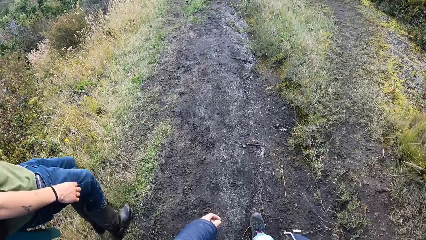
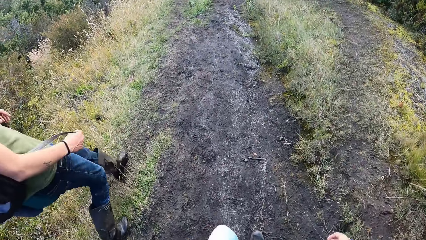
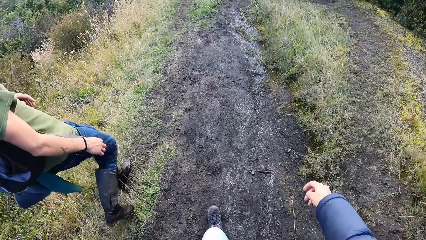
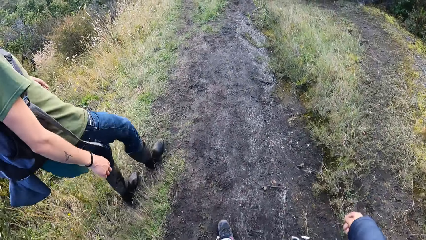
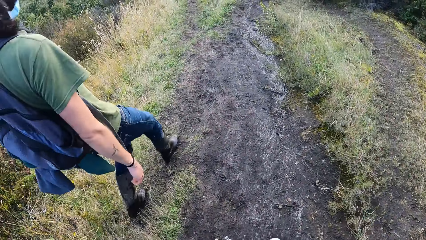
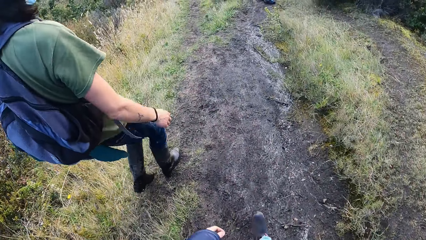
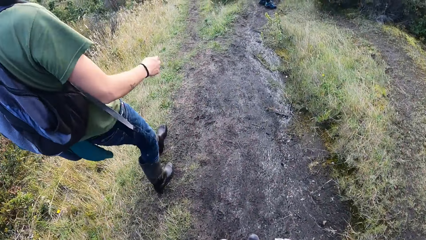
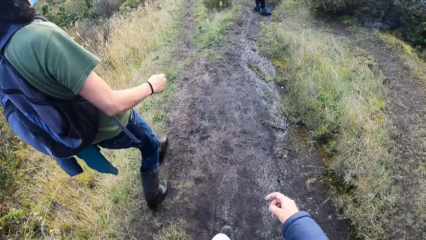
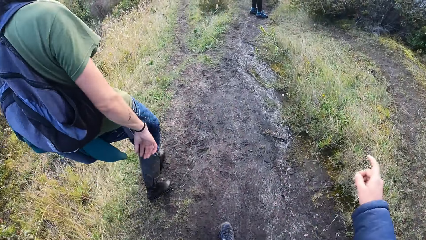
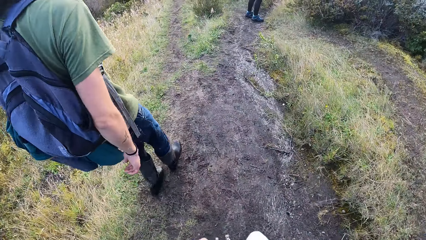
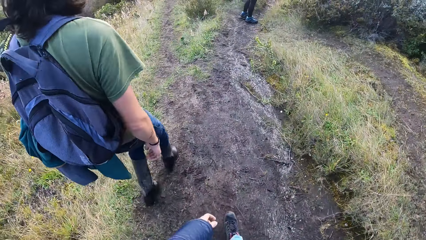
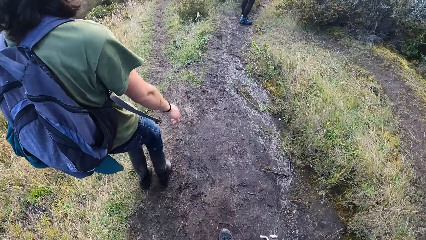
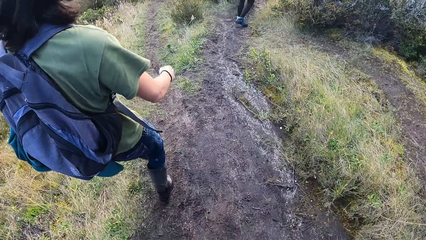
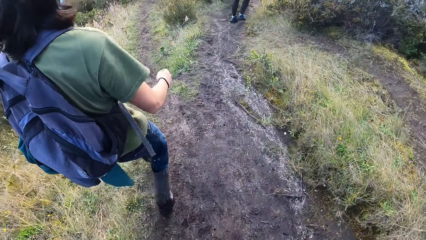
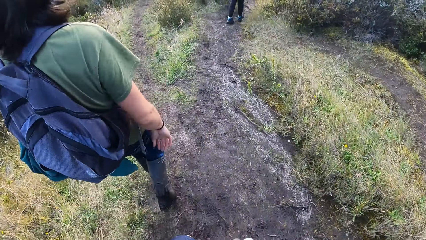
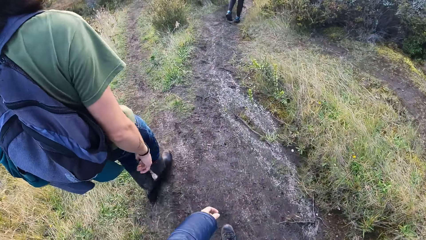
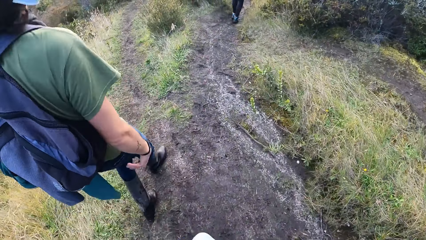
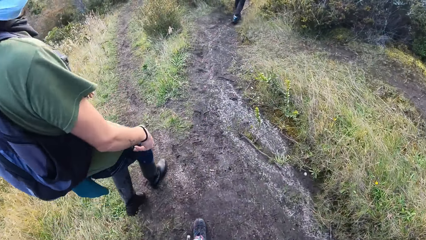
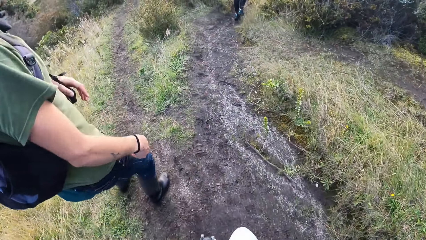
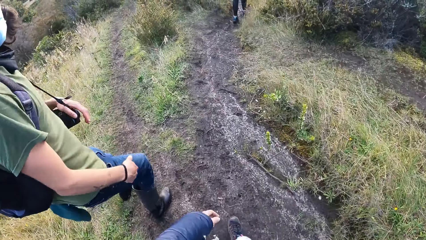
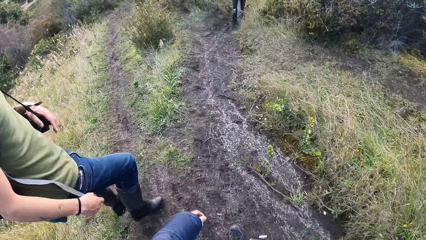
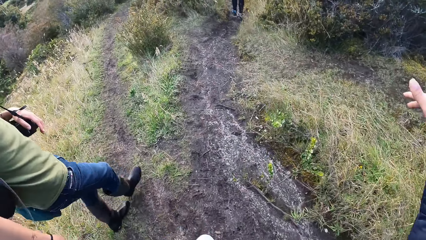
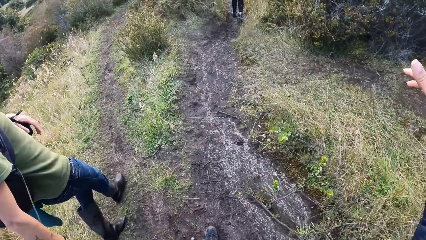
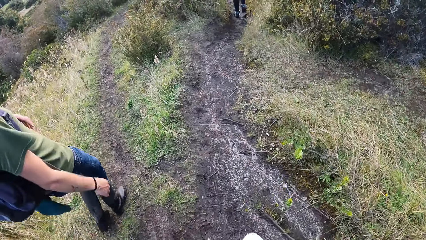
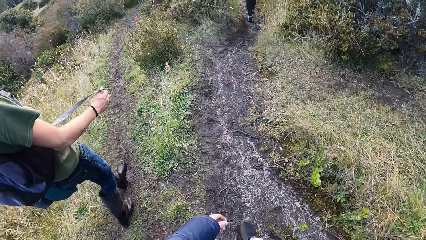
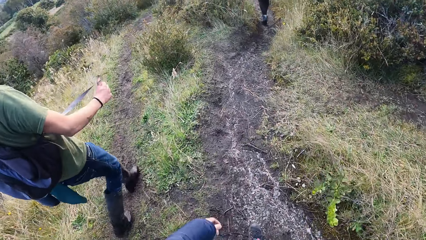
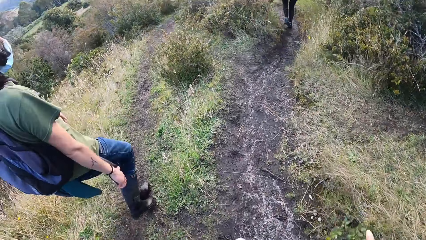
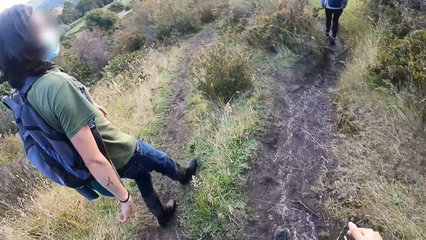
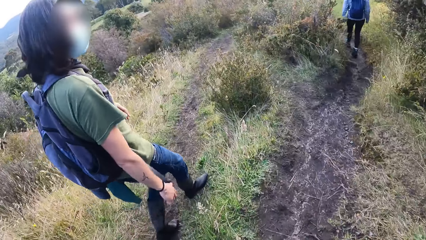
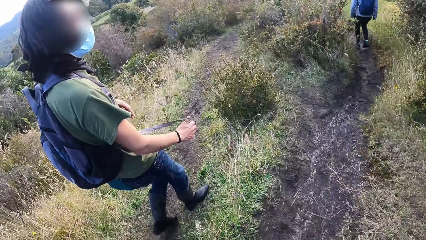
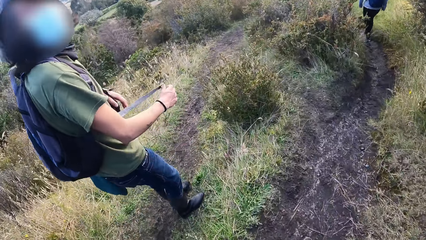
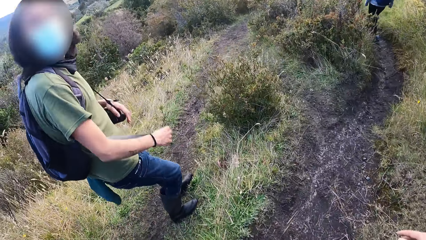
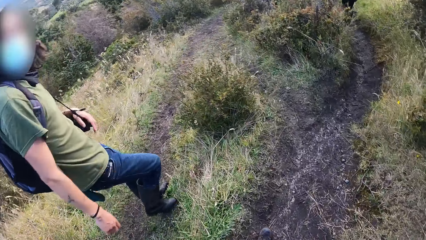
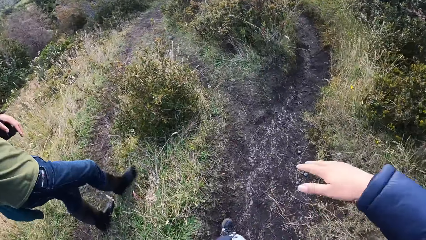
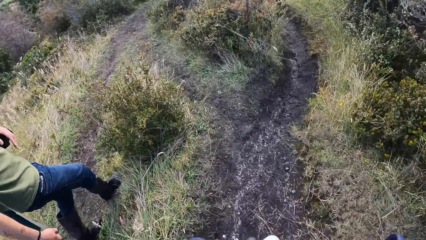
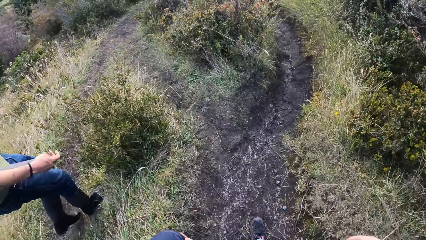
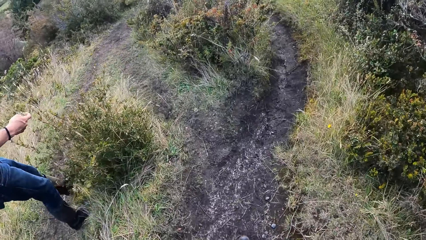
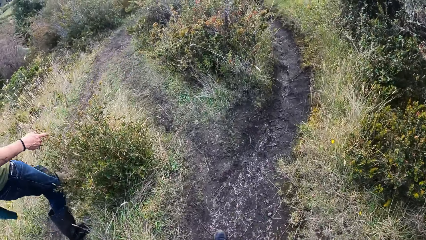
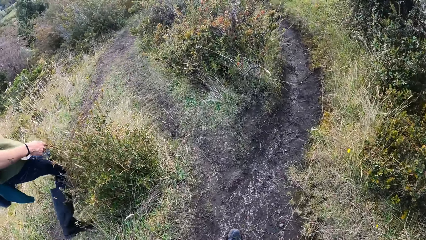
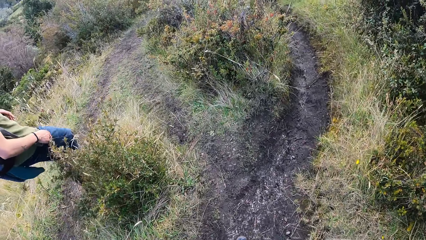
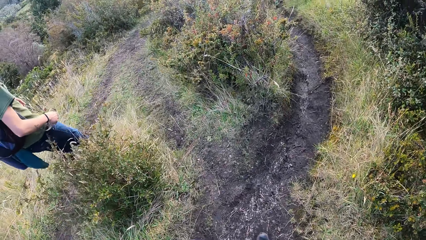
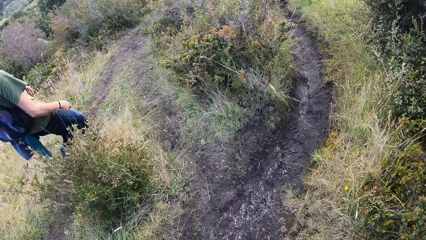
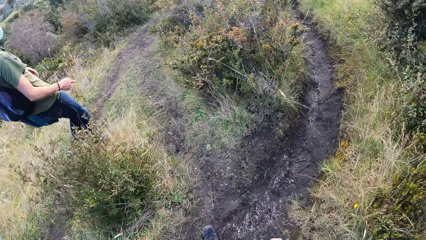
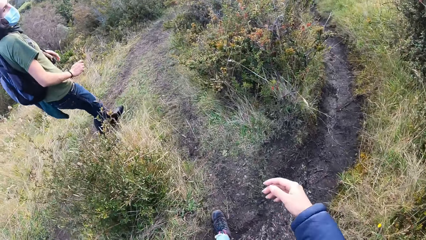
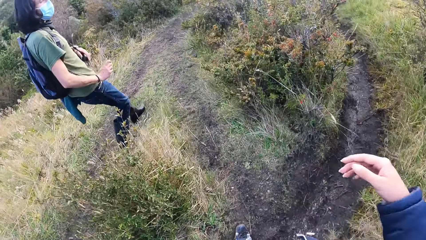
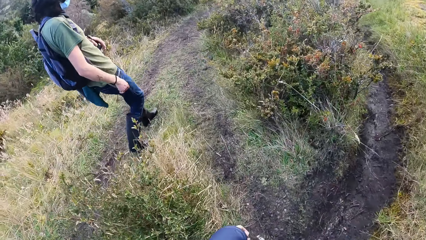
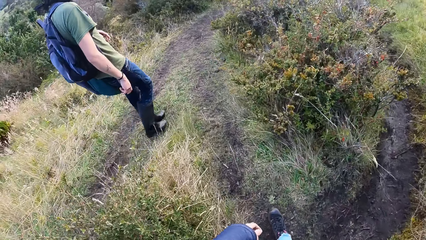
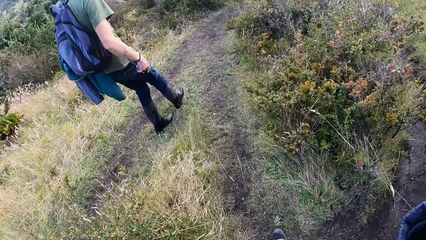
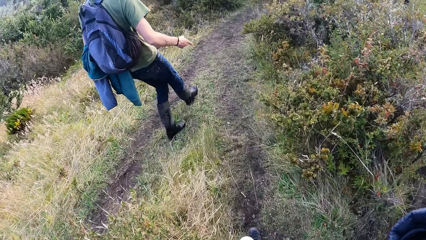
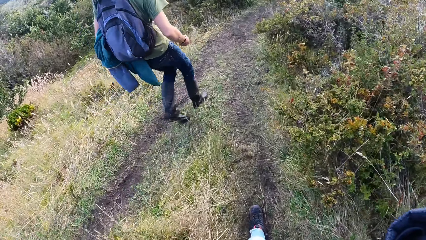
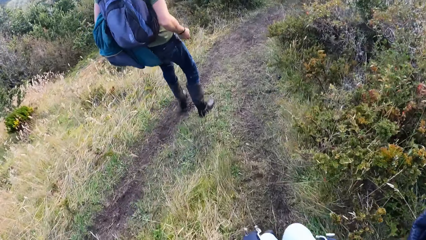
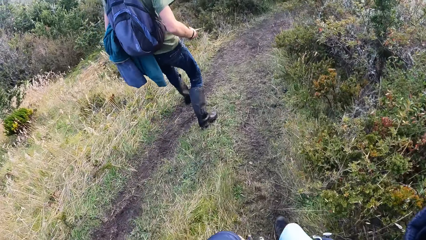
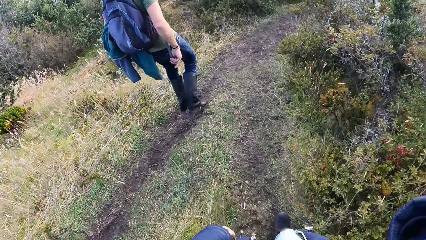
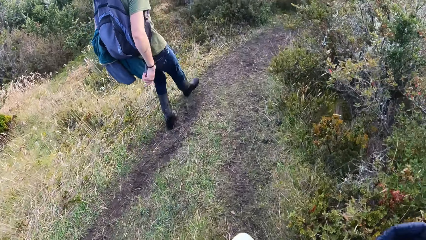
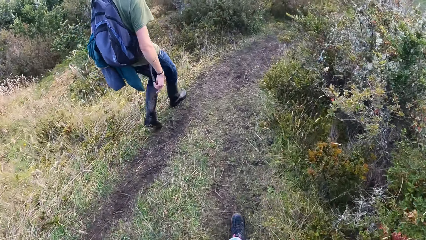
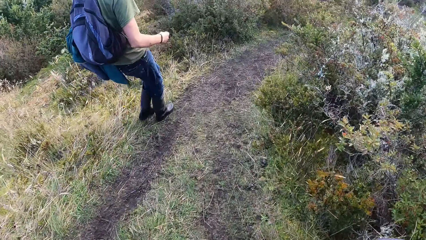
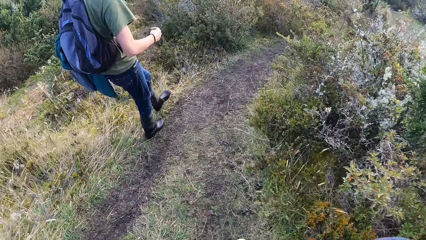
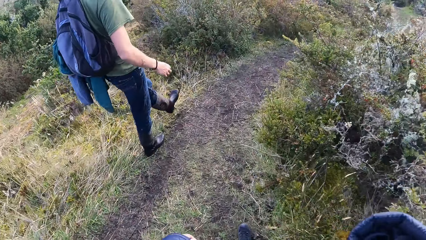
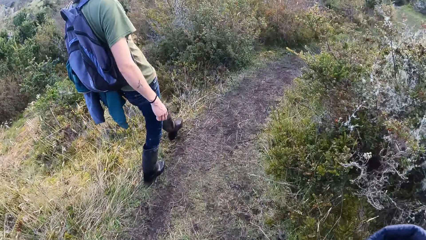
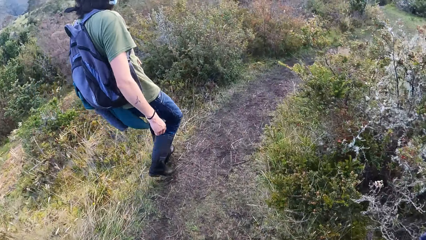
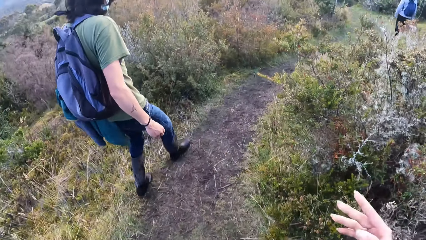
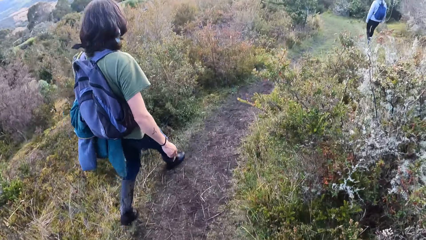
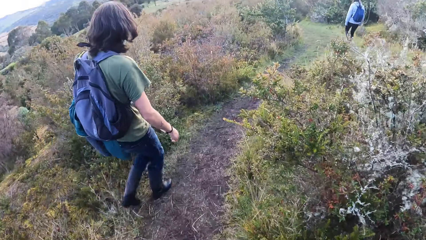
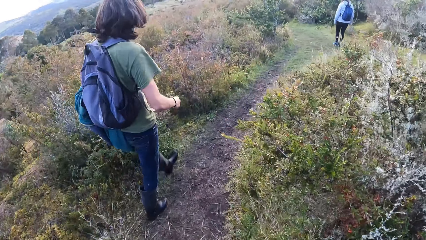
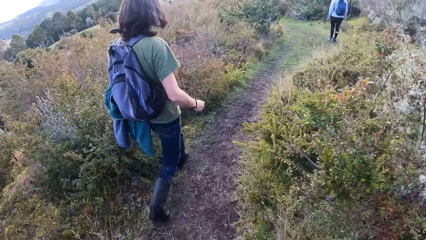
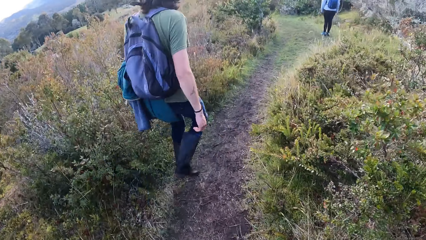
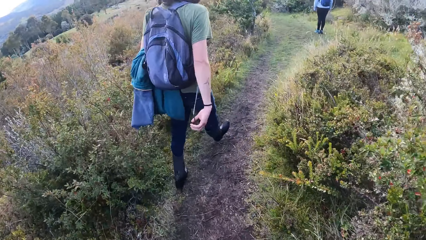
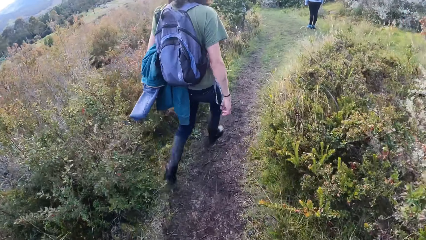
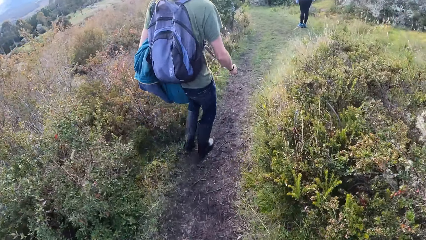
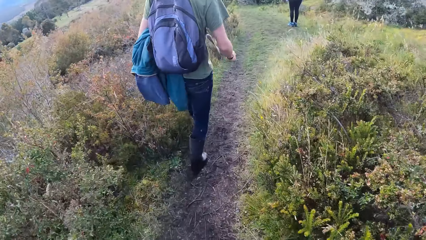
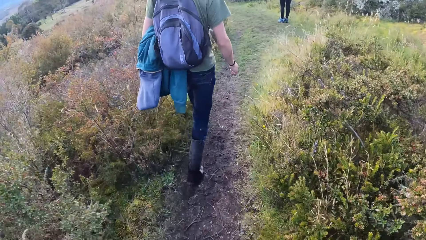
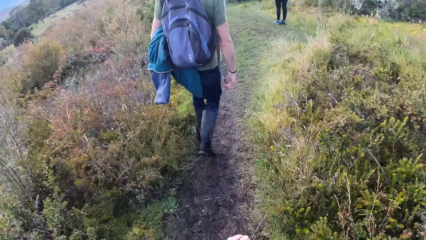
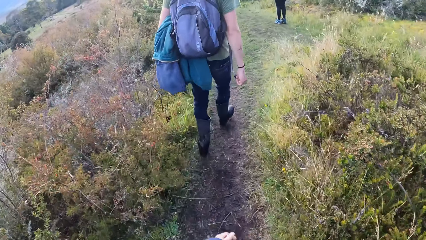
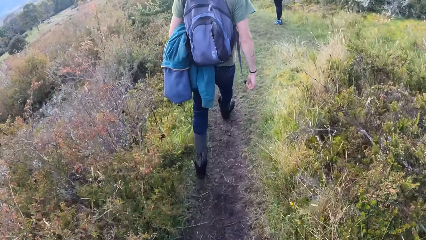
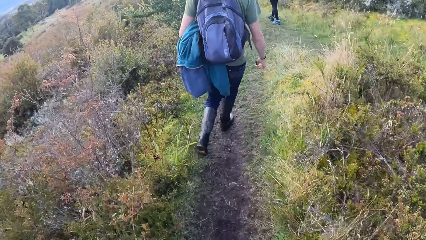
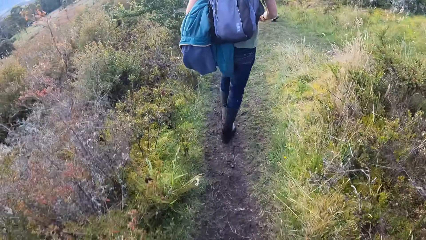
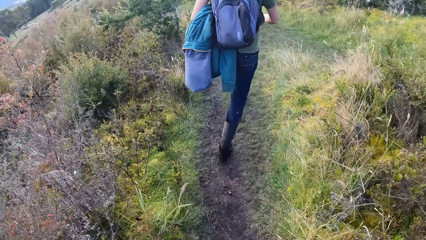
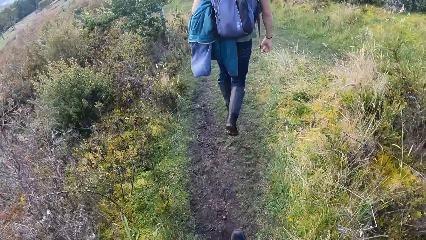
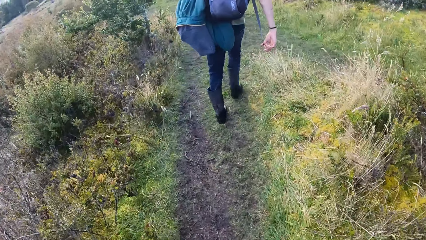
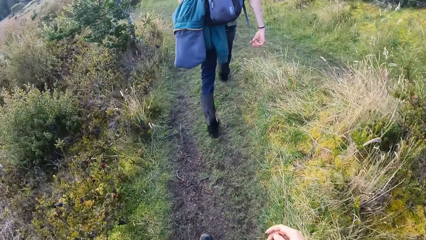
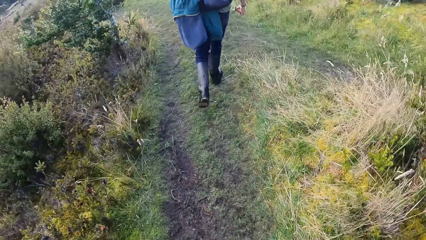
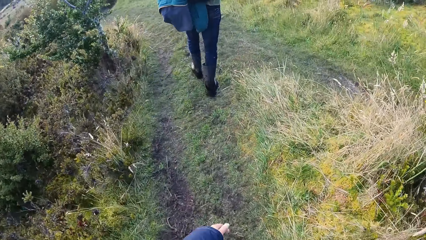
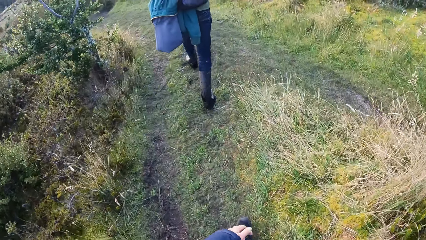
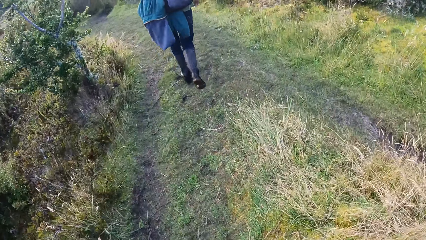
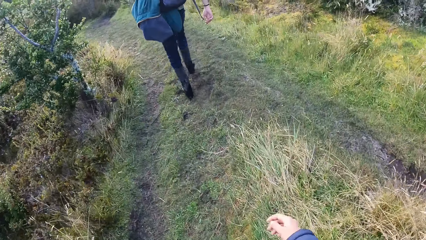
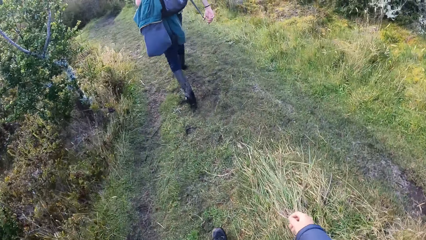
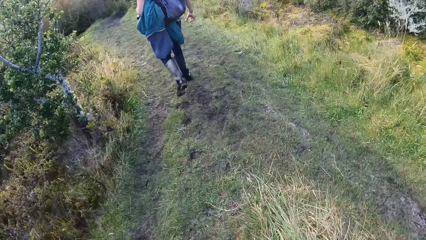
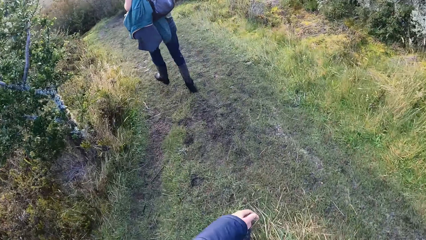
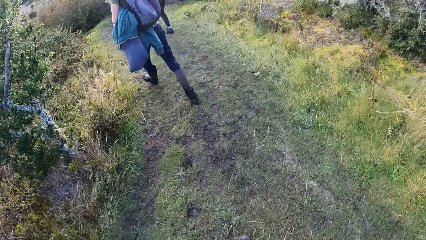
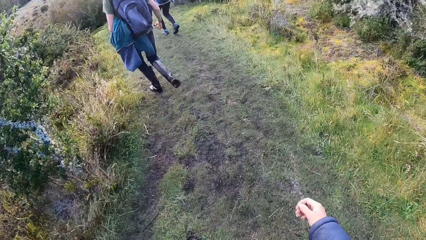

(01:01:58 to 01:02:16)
A man walks on the pathway. The camera wearer walks on the pathway. They interact with the man. They walk down the hill with the man. They reach for the camera. They walk down the hill with the man. The man walks on the pathway. The camera wearer walks on the pathway.
